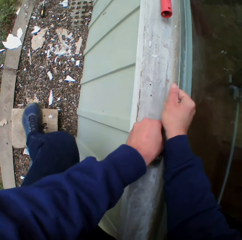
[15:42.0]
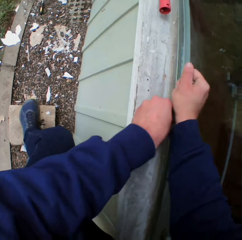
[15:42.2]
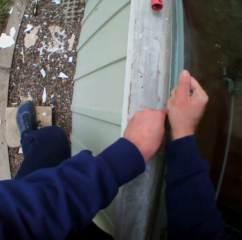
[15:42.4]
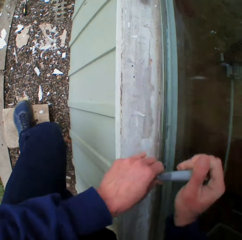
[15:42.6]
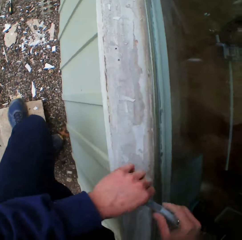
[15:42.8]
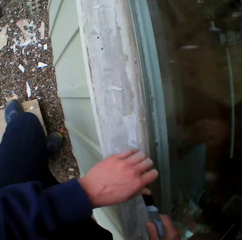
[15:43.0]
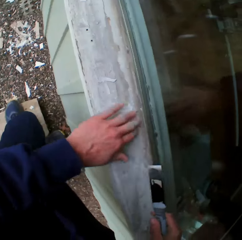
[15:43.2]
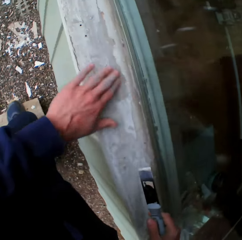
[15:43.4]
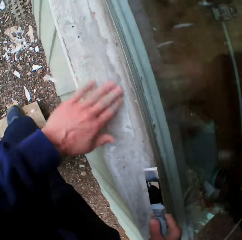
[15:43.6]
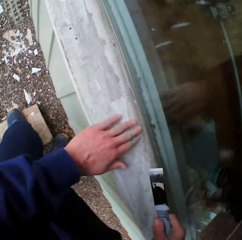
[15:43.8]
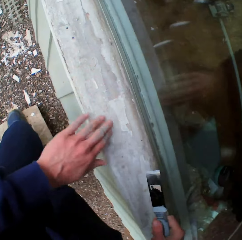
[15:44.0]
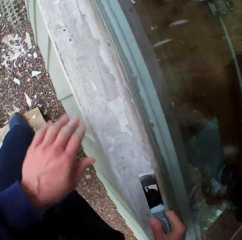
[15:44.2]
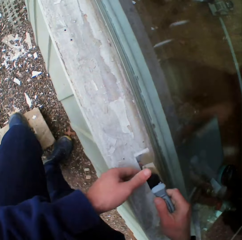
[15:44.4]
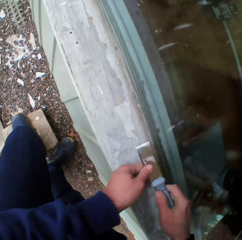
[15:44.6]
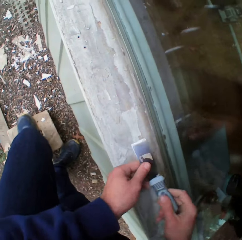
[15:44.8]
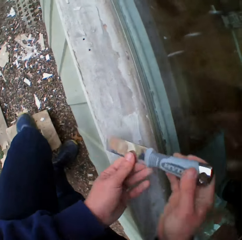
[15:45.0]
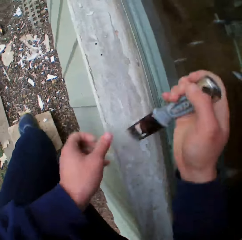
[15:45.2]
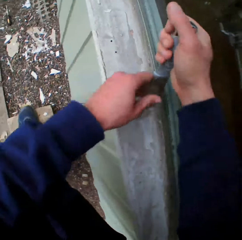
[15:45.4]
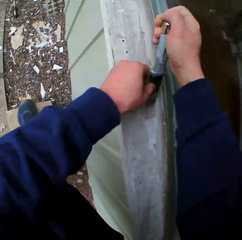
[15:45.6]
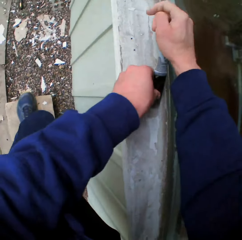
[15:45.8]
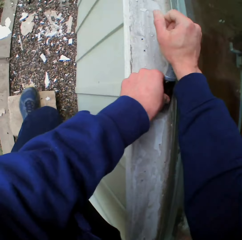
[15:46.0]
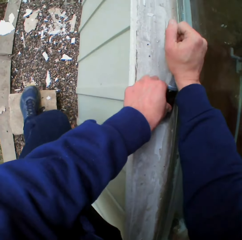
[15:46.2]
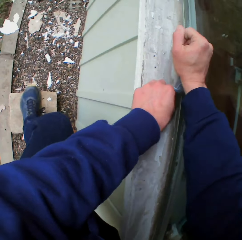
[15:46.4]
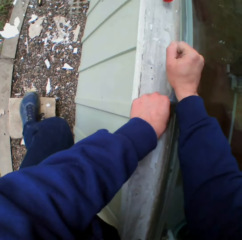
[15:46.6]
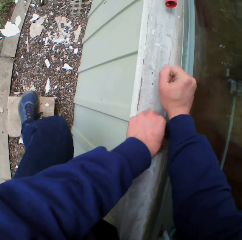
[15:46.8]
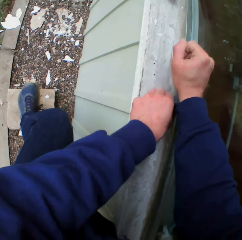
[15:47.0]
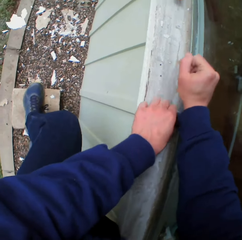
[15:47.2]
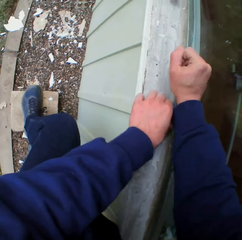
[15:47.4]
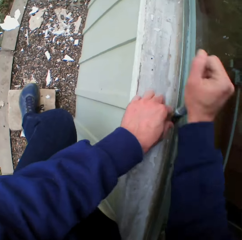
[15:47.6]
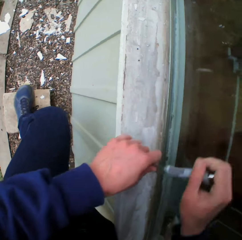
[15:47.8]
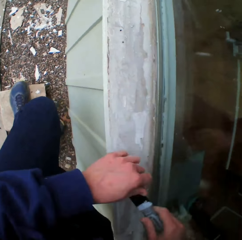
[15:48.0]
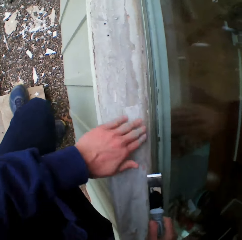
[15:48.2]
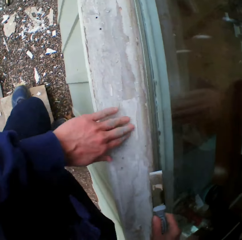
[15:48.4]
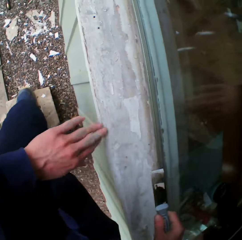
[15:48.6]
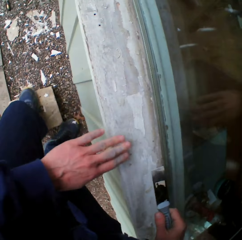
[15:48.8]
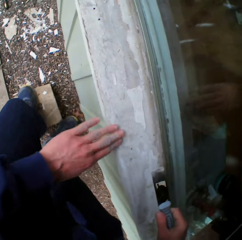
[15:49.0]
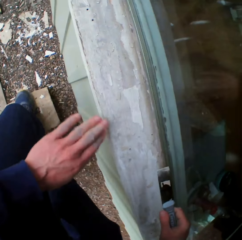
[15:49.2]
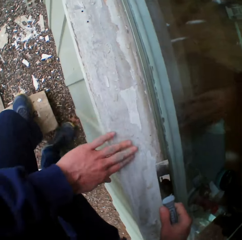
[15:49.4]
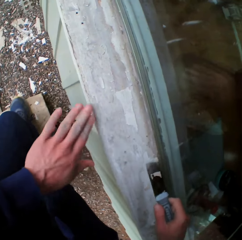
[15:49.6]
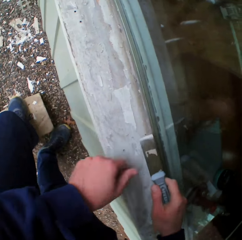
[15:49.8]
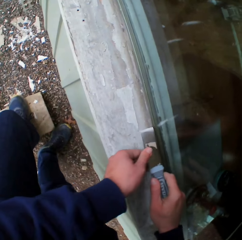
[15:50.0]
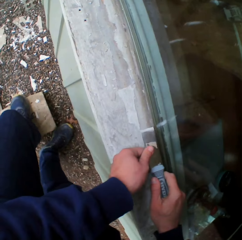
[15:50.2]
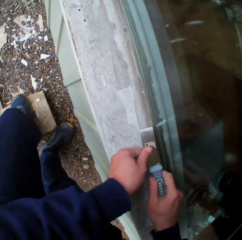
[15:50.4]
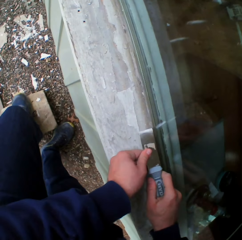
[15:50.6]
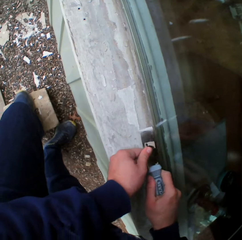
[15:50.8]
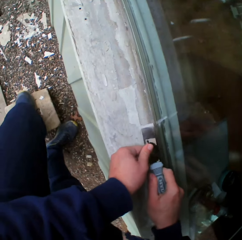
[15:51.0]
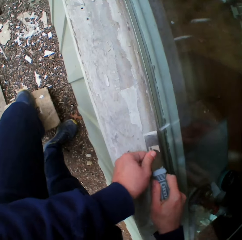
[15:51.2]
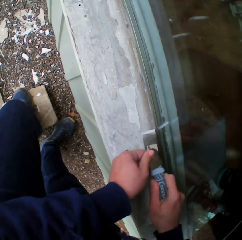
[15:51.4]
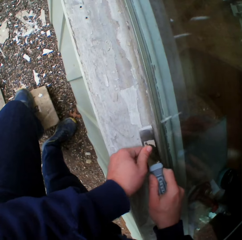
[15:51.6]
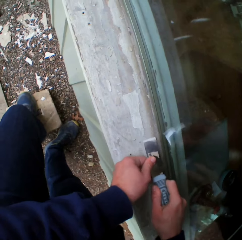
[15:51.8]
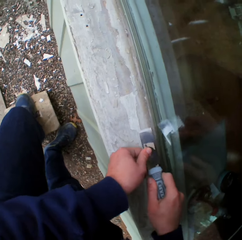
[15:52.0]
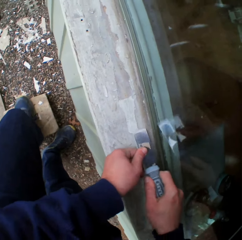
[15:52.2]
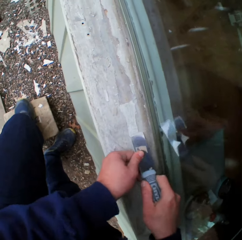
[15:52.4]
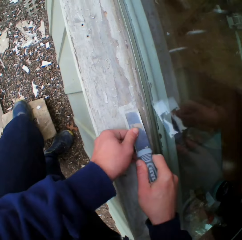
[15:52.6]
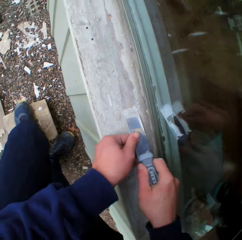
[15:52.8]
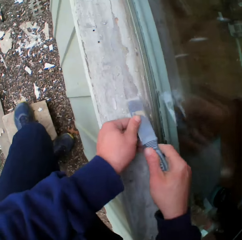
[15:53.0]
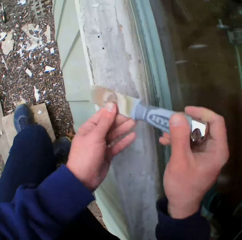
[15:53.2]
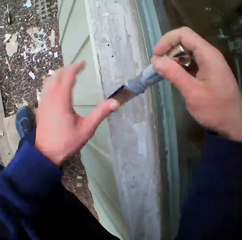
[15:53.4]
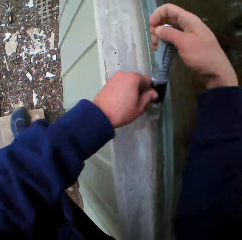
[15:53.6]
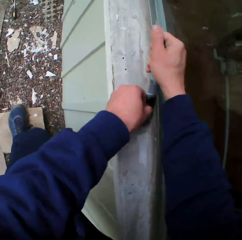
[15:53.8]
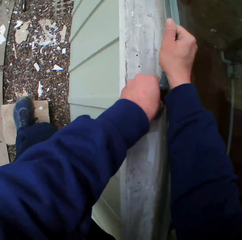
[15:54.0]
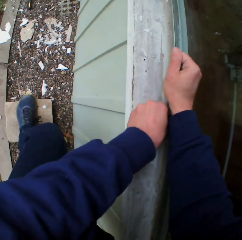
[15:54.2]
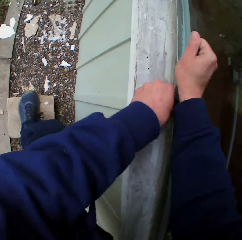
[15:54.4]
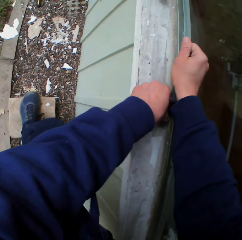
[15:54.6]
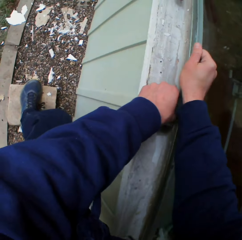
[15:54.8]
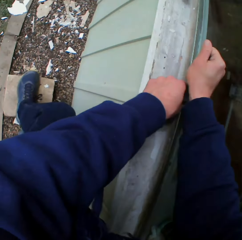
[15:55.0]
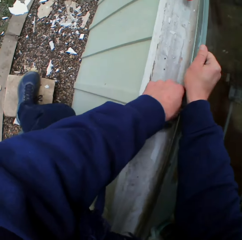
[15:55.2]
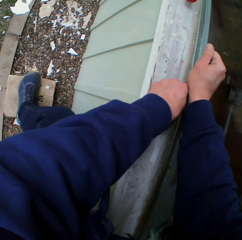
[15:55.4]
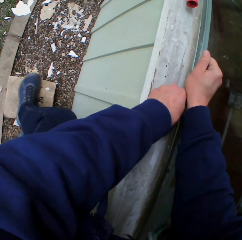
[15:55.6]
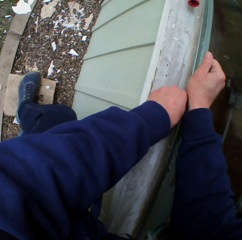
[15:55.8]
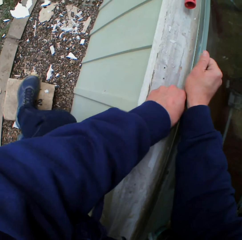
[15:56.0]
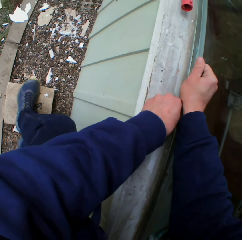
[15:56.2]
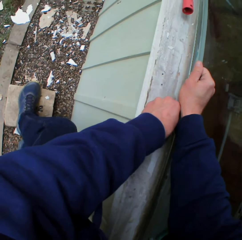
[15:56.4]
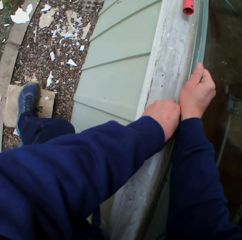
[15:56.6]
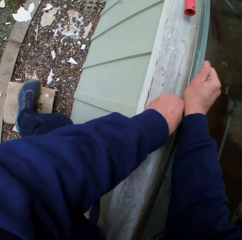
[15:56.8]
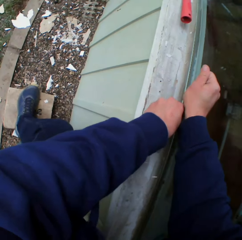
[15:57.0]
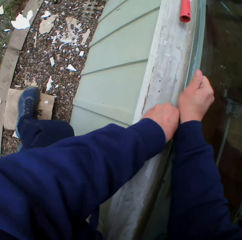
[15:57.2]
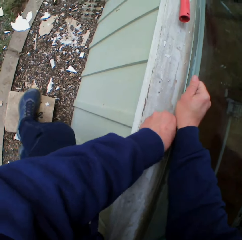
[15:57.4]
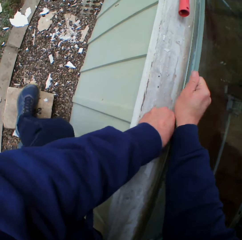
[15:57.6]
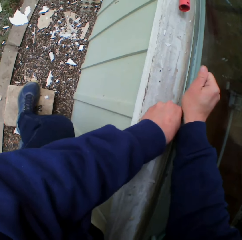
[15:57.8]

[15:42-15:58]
The camera wearer touches the surface. They turn the scraper on the hands. They scrape the surface.

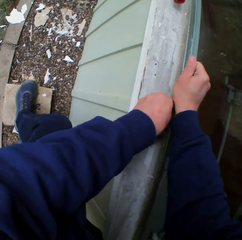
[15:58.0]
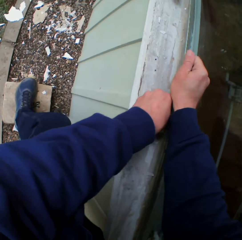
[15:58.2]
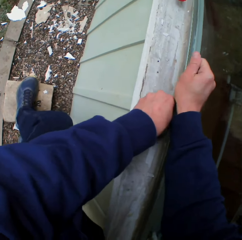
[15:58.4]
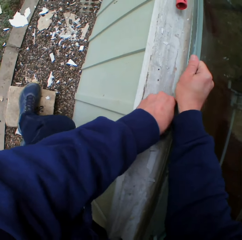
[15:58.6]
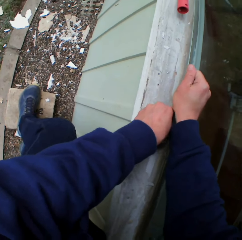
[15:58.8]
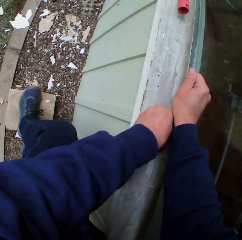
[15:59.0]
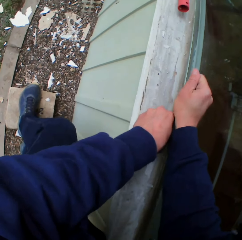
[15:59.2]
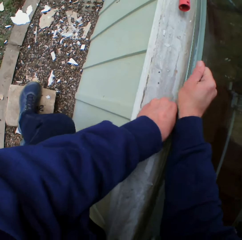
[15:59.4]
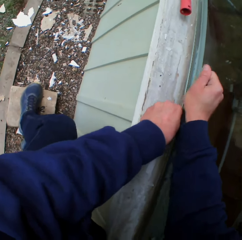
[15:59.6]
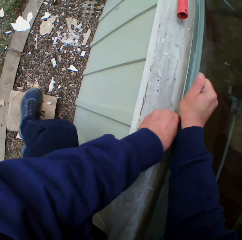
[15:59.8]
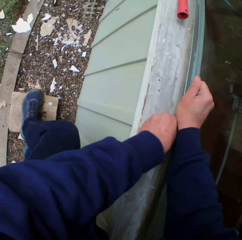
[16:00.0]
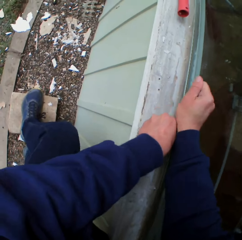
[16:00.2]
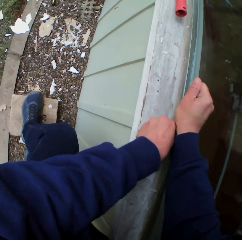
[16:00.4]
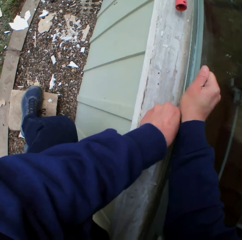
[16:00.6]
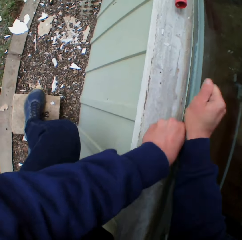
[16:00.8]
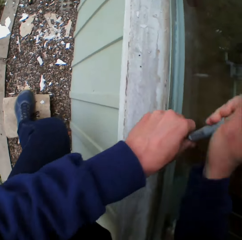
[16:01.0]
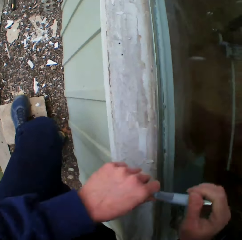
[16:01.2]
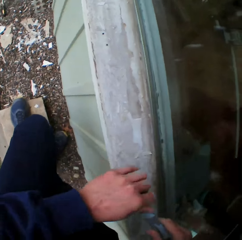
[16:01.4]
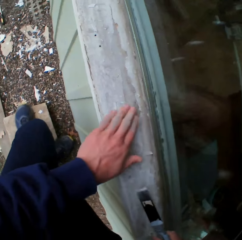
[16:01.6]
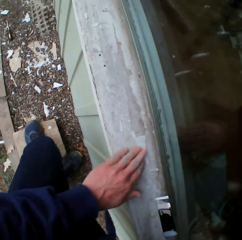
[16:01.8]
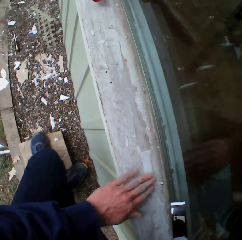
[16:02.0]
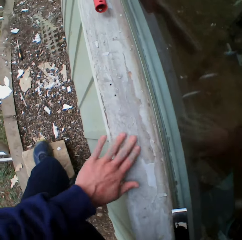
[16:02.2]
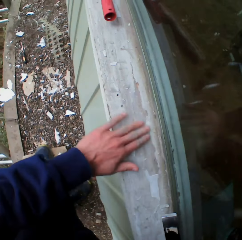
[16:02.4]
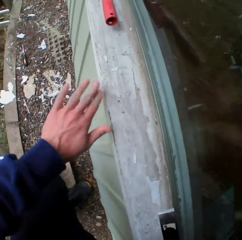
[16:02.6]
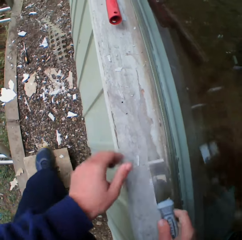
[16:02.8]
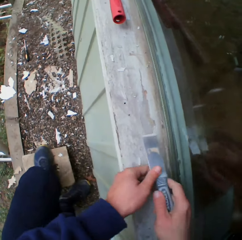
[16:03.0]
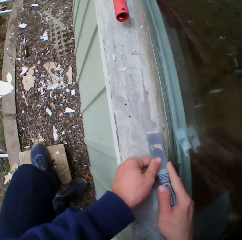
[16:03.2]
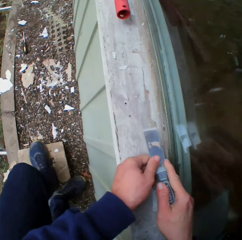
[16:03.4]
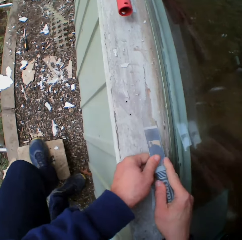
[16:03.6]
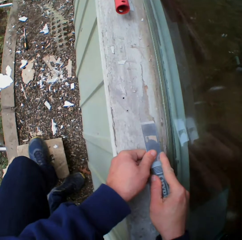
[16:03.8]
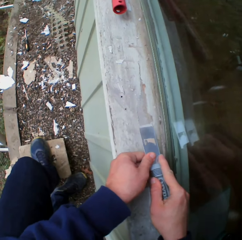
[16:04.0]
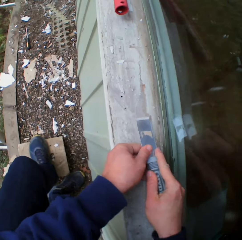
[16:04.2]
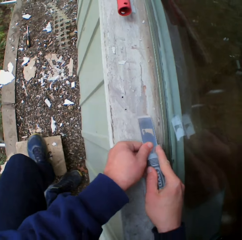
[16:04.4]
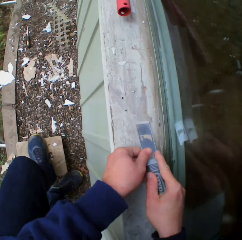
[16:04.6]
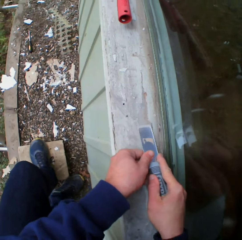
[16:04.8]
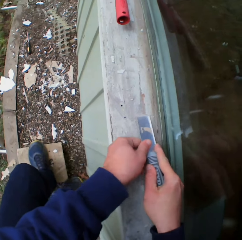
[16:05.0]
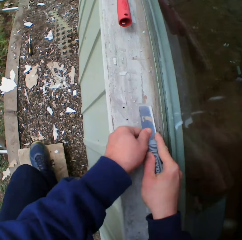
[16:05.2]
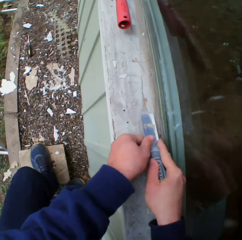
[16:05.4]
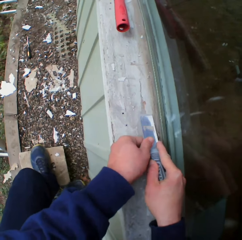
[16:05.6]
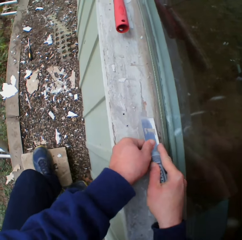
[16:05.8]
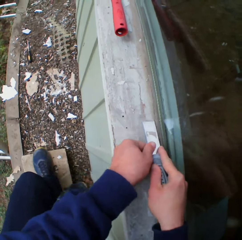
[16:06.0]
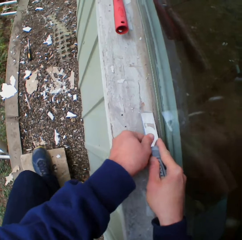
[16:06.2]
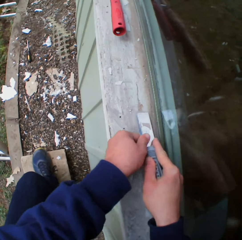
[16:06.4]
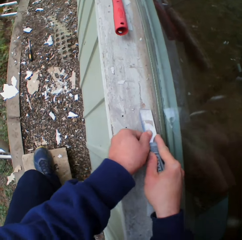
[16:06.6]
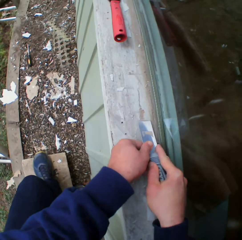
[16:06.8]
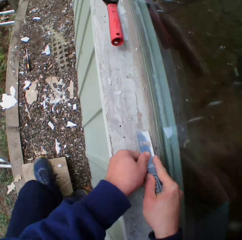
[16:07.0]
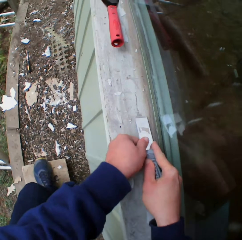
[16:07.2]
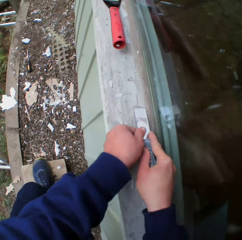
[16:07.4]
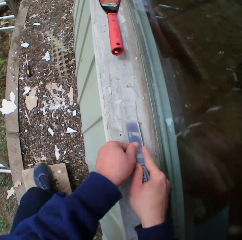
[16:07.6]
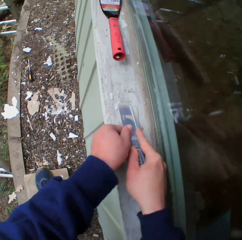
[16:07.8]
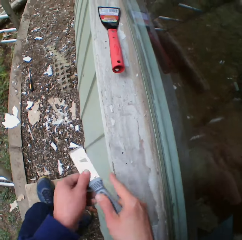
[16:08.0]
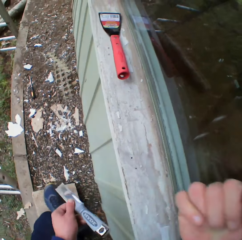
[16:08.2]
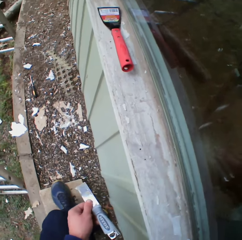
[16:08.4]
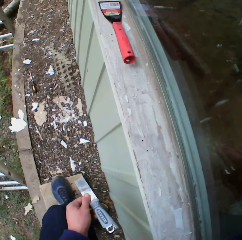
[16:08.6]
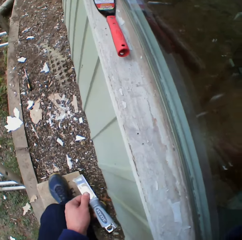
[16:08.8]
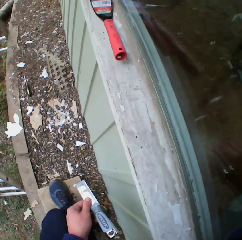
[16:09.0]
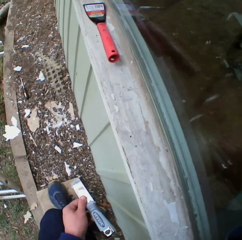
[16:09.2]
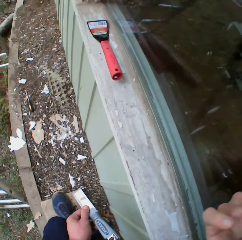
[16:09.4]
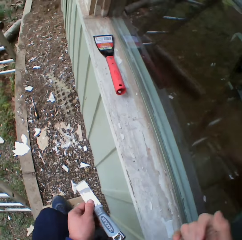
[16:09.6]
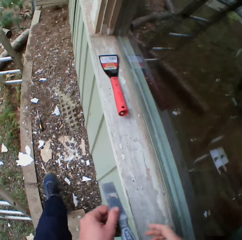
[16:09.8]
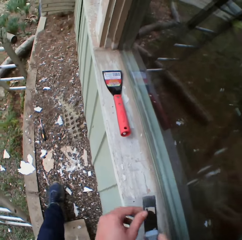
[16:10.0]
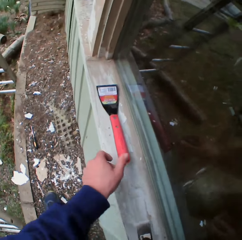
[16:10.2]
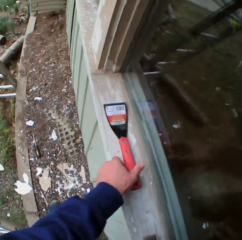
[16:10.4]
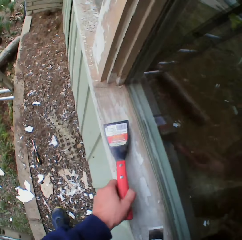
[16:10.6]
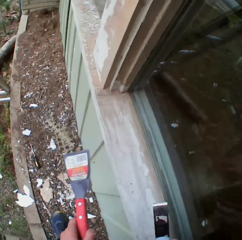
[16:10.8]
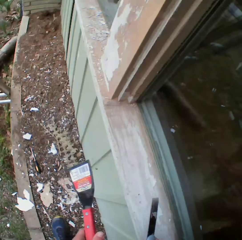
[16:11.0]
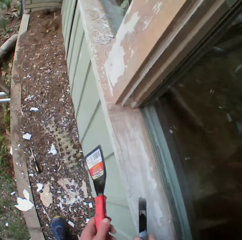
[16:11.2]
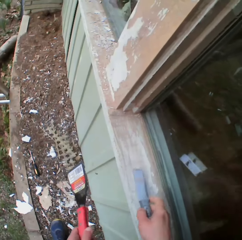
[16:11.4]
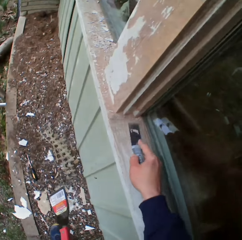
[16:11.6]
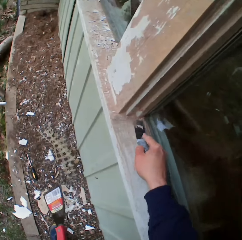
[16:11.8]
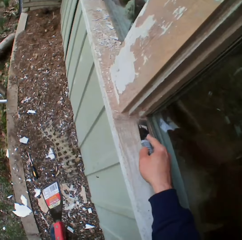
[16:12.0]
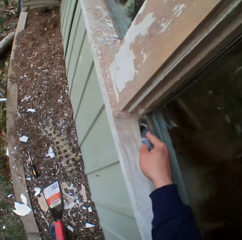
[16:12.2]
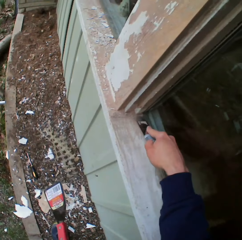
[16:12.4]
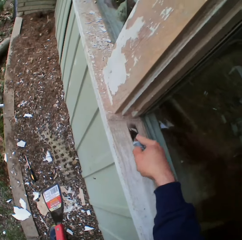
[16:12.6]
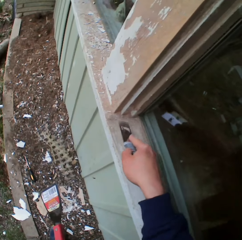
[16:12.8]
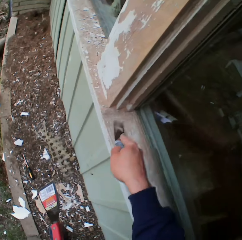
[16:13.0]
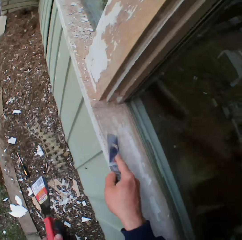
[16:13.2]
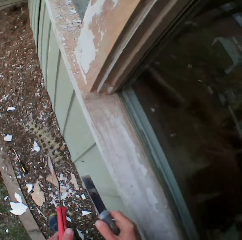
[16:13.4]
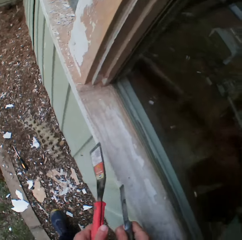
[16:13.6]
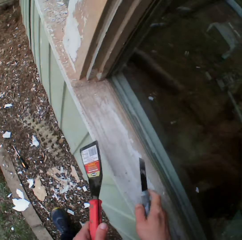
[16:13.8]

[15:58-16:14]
The camera wearer touches the surface. He scrapes the surface. He touches his face. He wipes his face. He takes the scraper from the left hand. He takes the scraper. He scrapes the surface.
